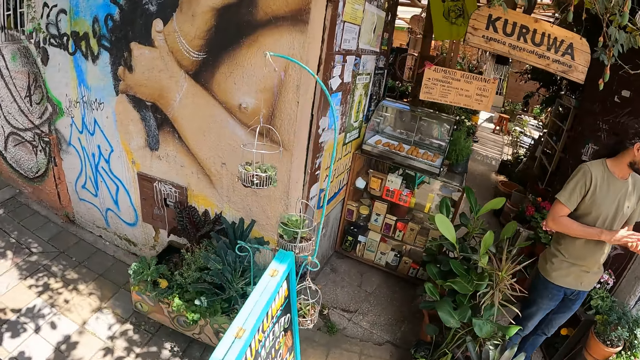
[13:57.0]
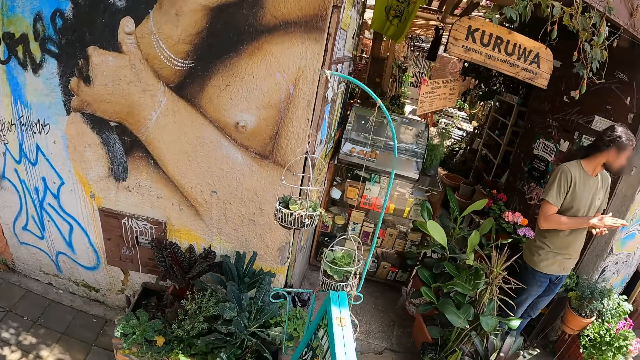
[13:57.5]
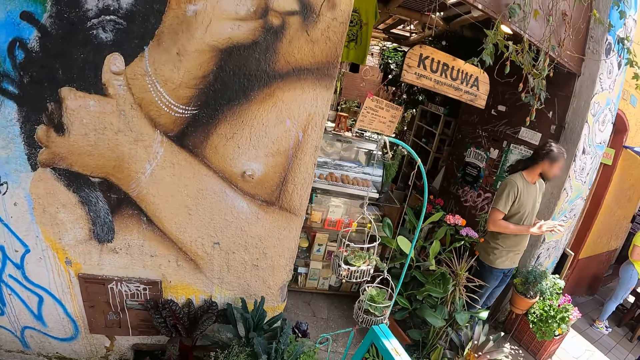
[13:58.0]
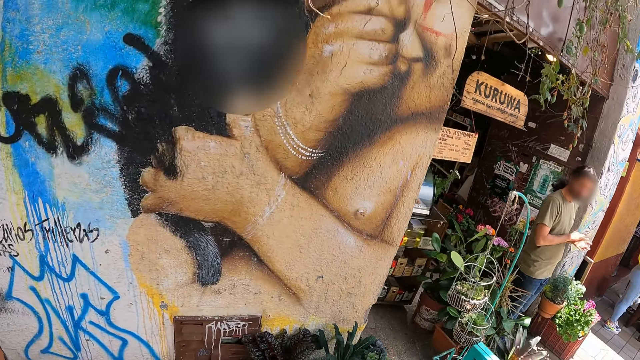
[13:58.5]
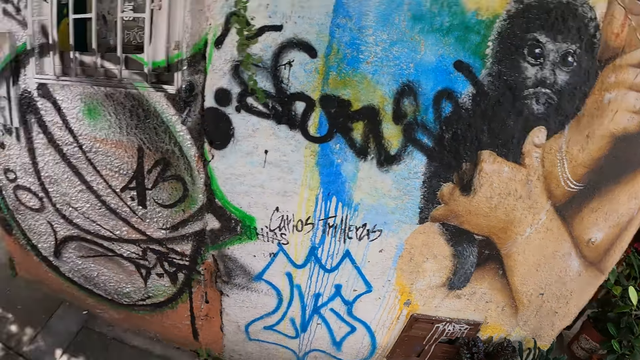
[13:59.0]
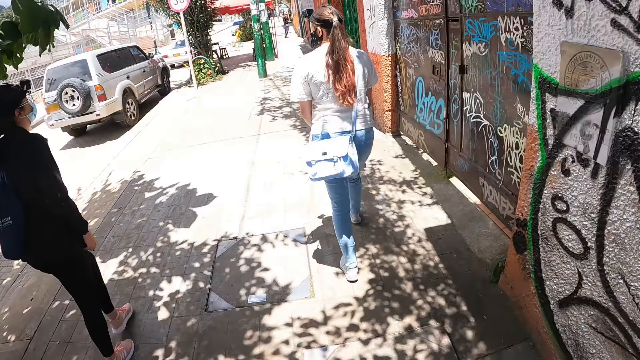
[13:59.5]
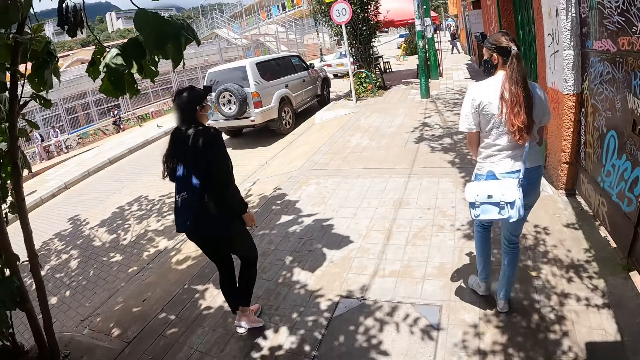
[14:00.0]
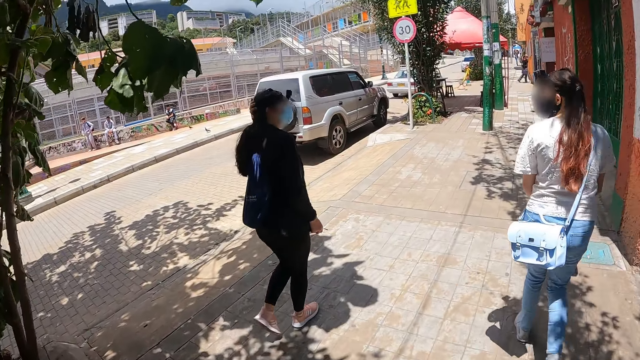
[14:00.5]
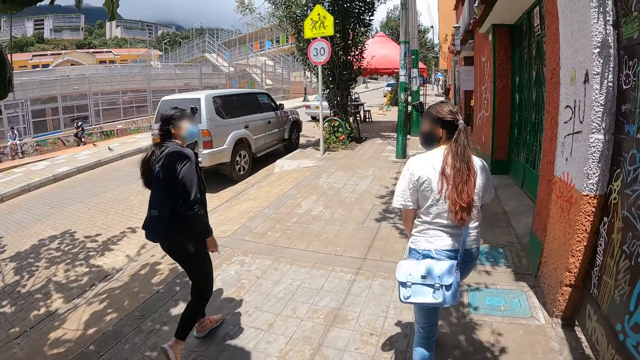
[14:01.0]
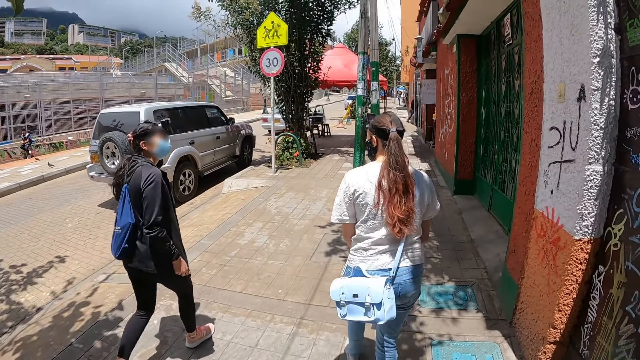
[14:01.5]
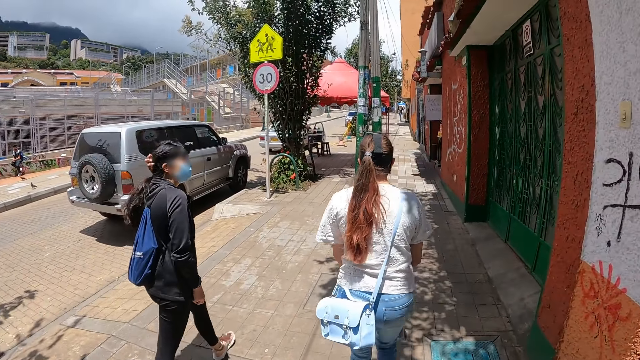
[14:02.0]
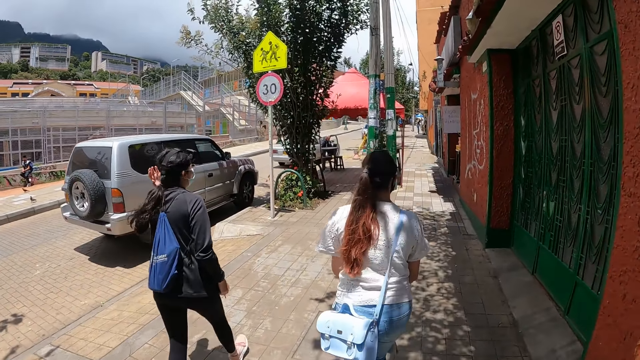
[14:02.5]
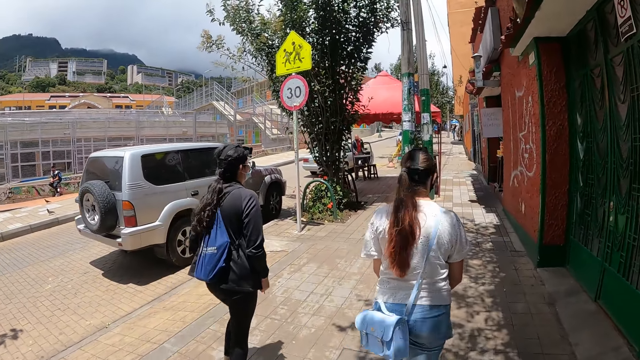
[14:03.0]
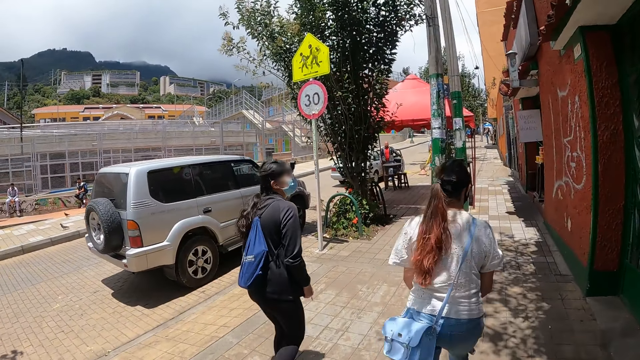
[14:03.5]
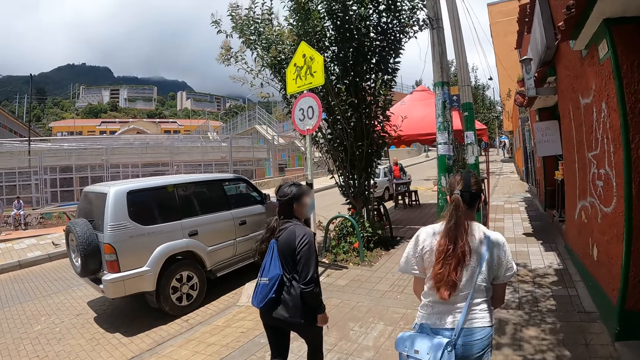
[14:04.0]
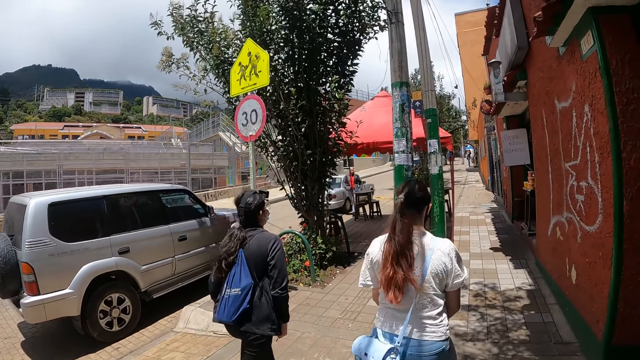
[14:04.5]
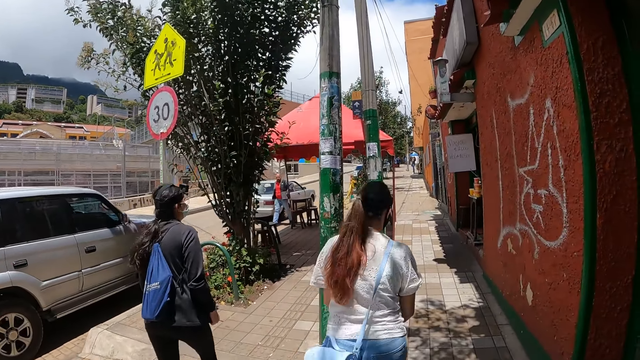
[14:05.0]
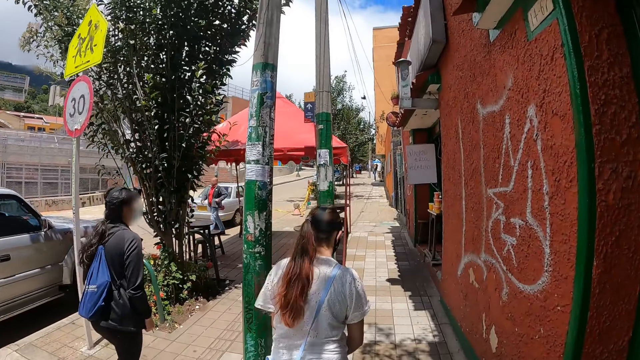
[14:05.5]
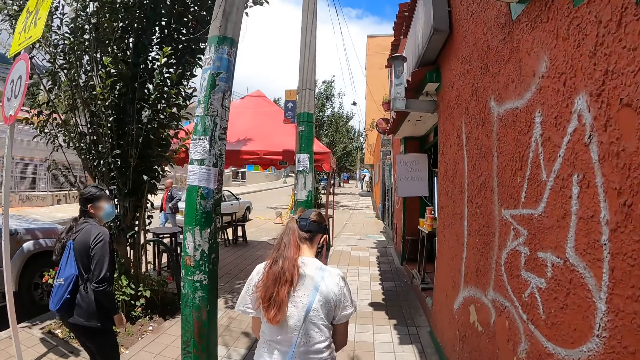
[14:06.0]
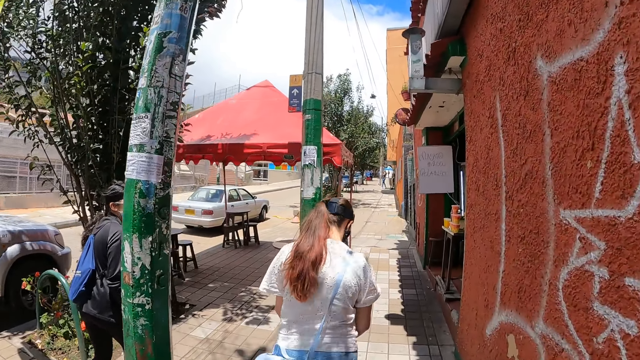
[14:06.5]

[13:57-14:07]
The camera wearer looks at a painting on a wall. They look at a woman. They look at another woman. The other woman looks at the first woman. The camera wearer walks behind the other woman and the first woman.

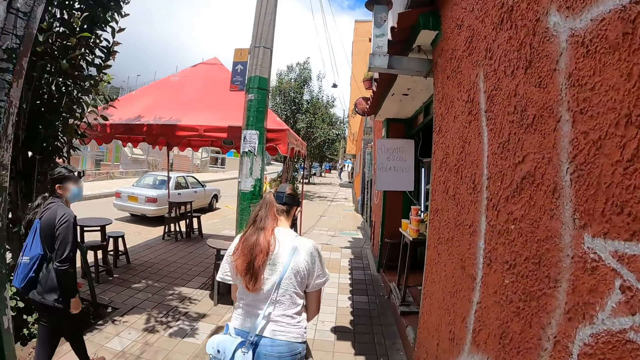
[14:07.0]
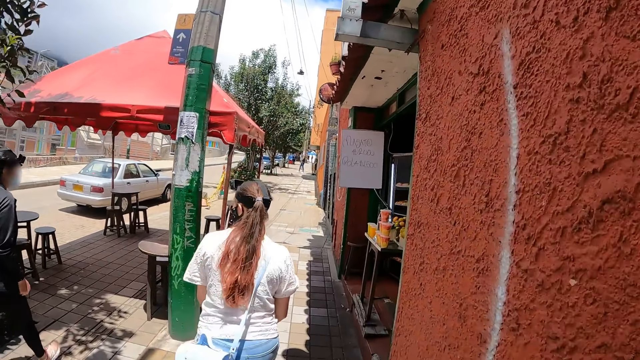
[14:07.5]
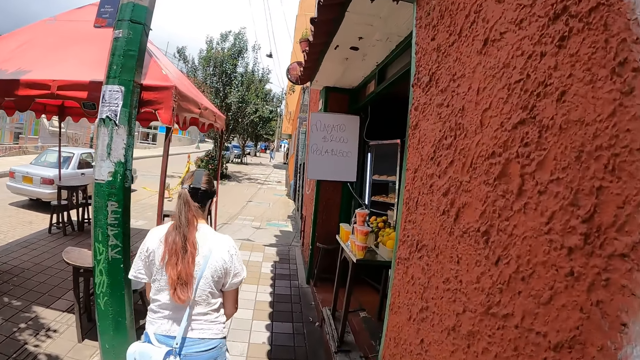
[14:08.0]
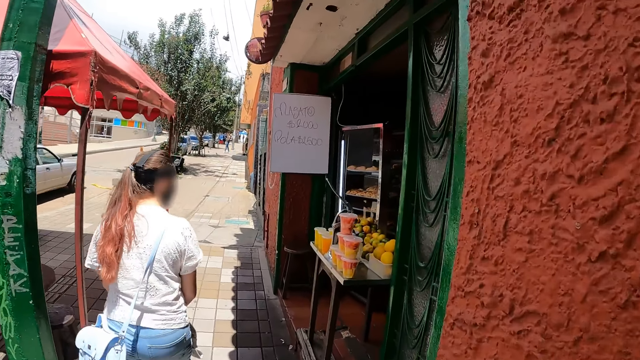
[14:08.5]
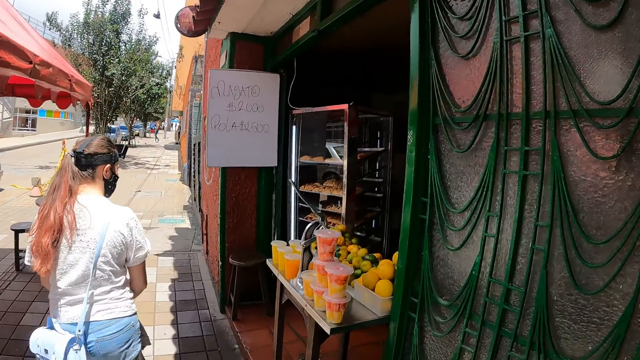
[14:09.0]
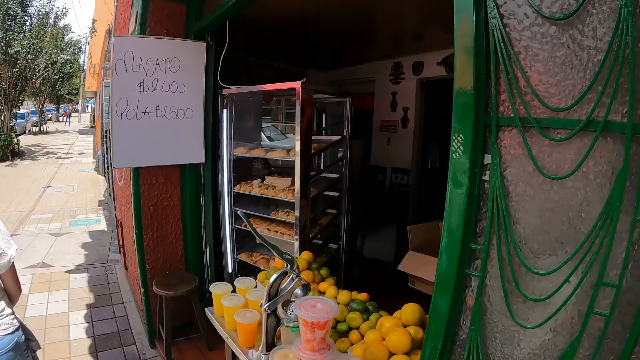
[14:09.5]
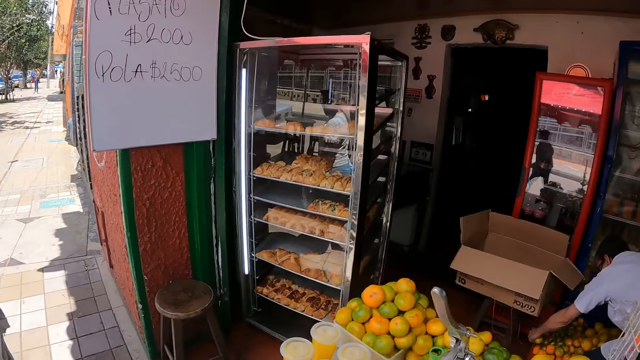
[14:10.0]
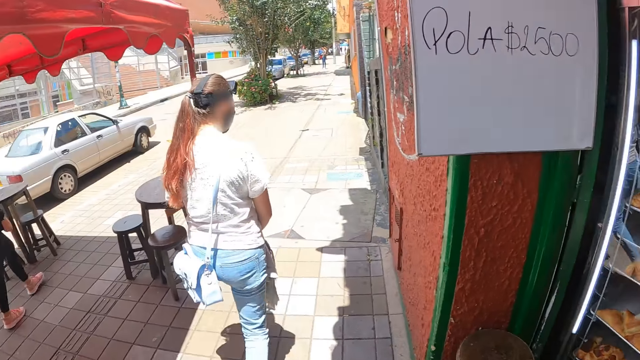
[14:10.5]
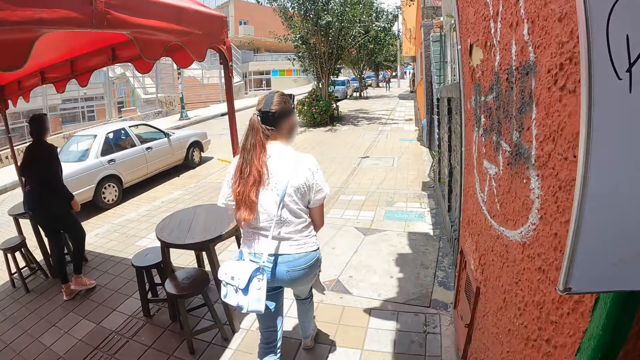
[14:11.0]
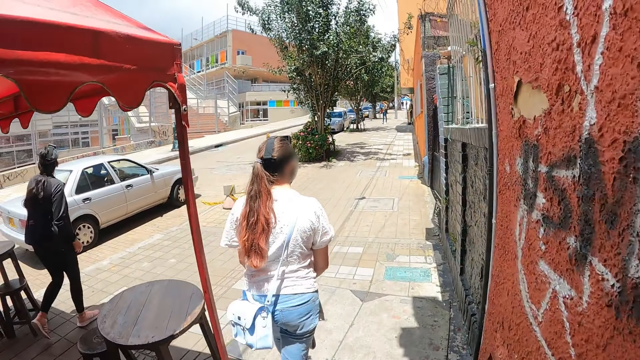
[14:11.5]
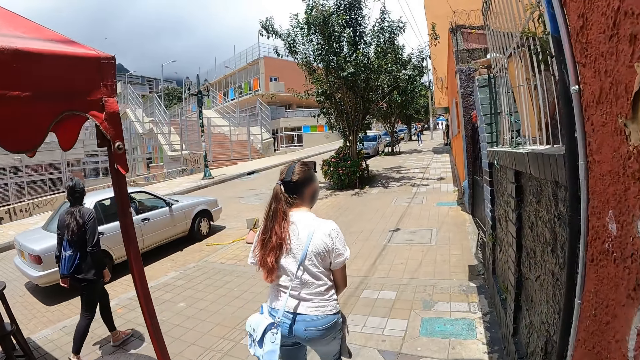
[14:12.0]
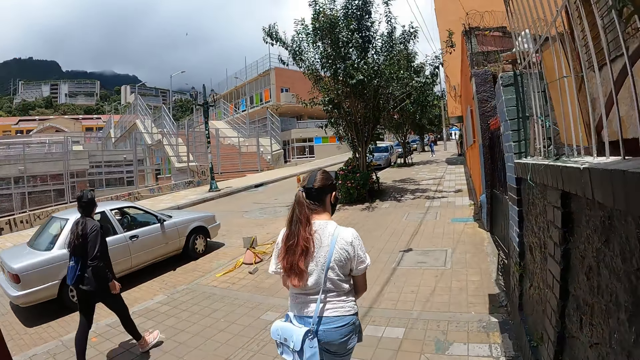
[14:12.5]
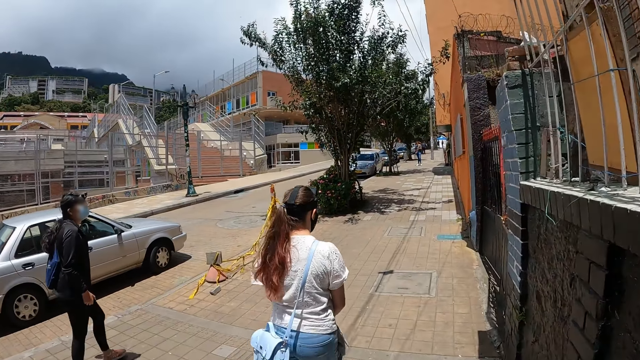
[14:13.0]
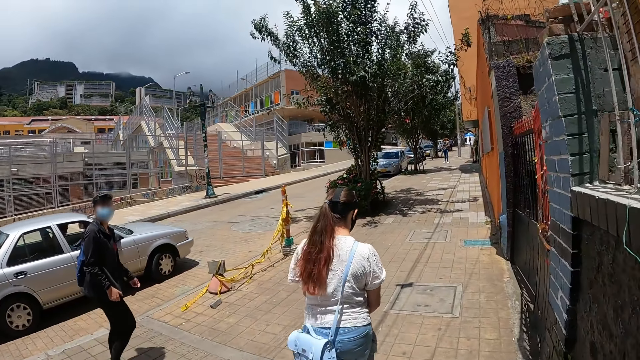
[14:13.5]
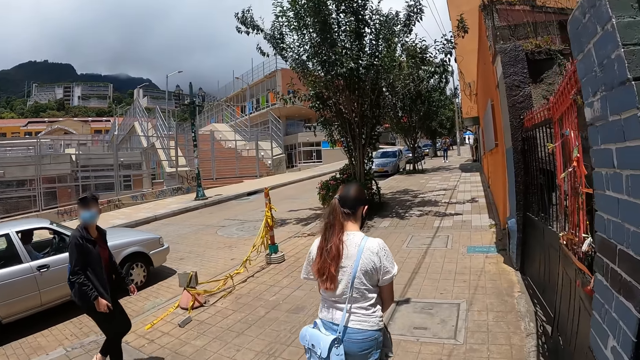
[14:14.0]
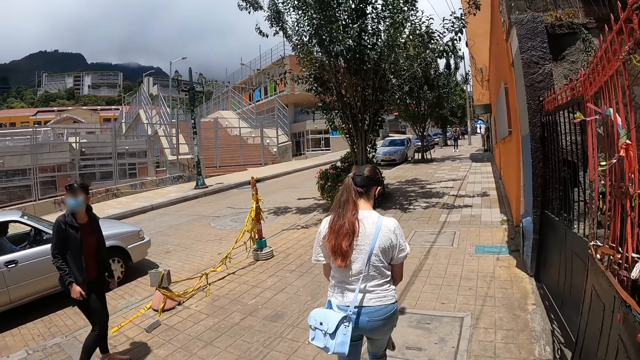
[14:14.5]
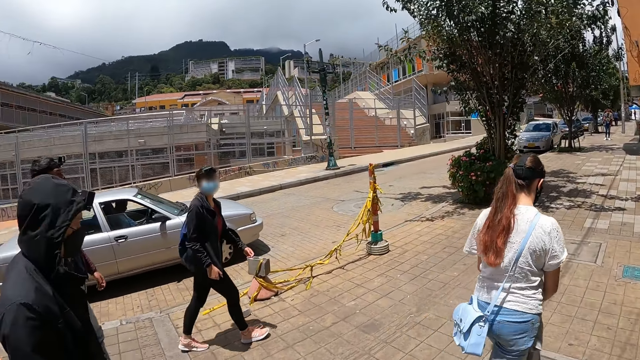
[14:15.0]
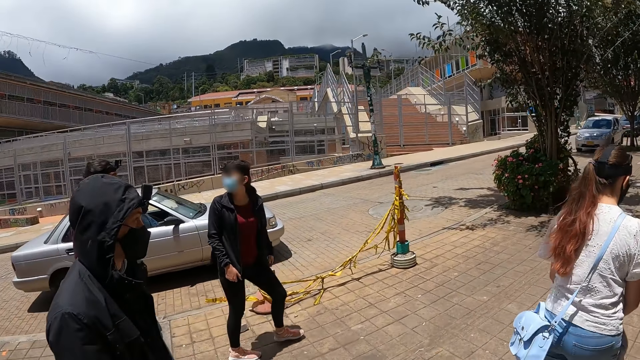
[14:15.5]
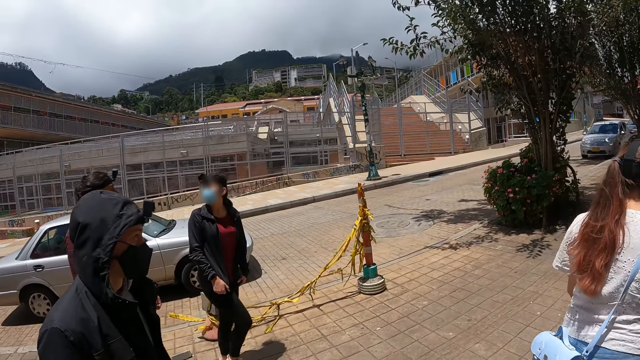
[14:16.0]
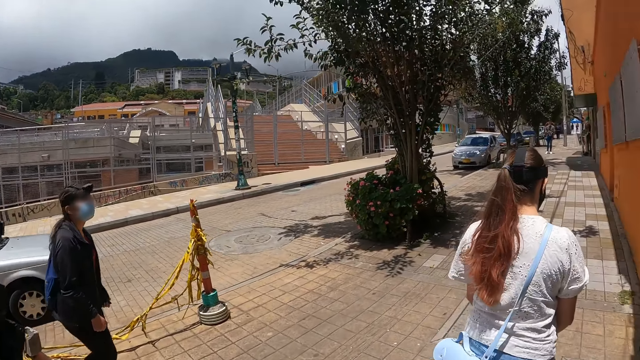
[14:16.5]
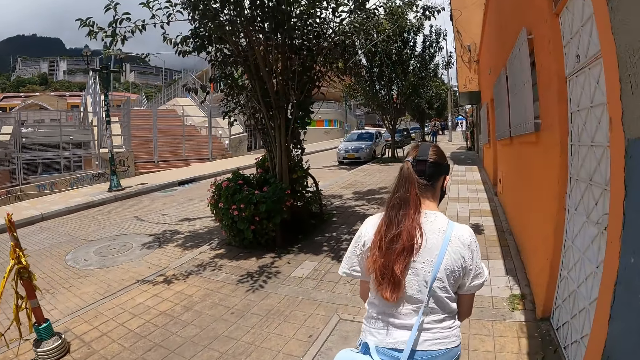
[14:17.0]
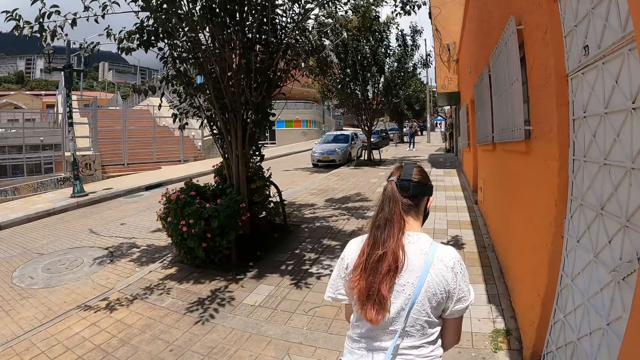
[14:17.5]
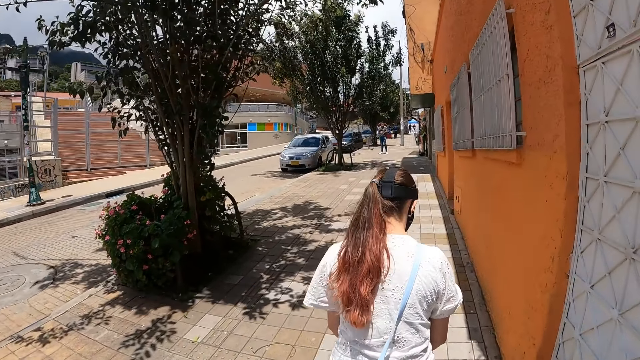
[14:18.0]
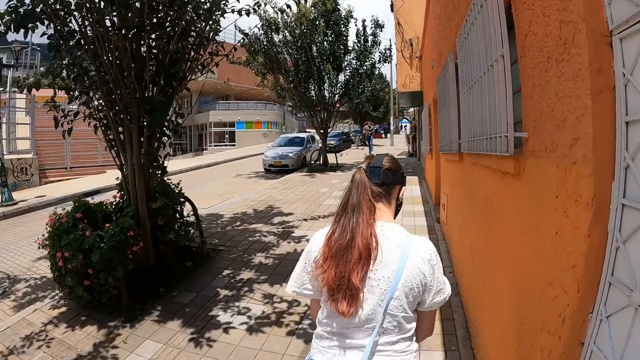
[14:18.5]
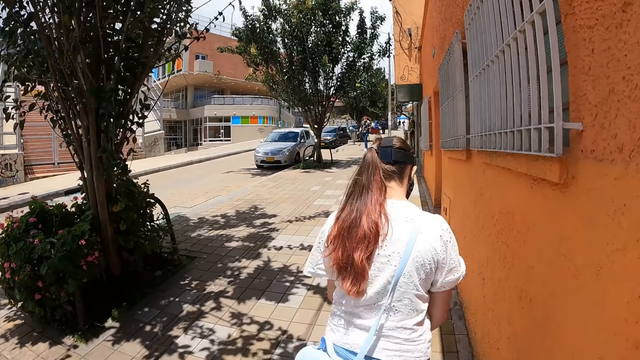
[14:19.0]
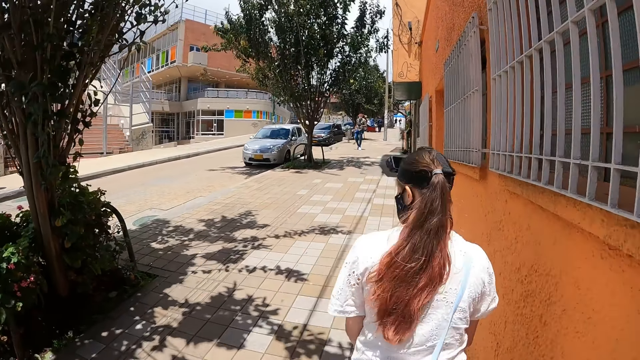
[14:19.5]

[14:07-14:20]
The camera wearer looks at juices on a table. He turns his head. He looks at pastries in the refrigerator. He looks at a woman. He looks at another woman. He looks on the left side. He looks at the first woman.
